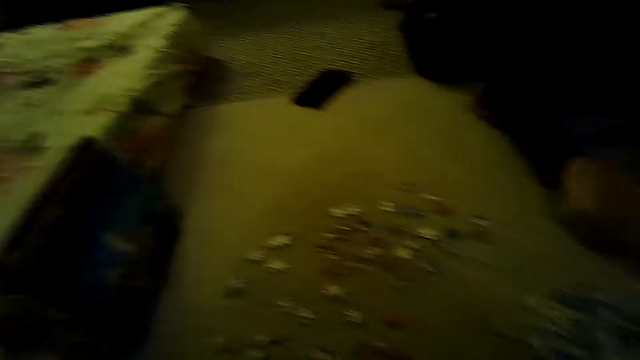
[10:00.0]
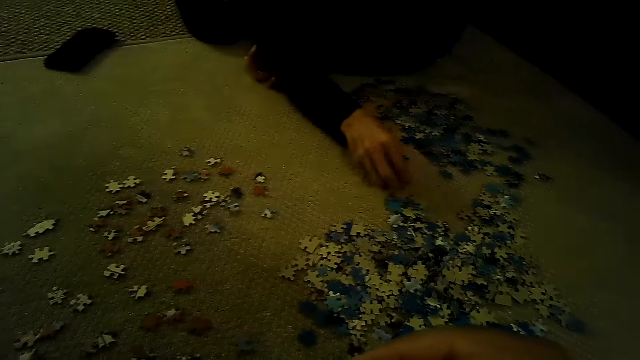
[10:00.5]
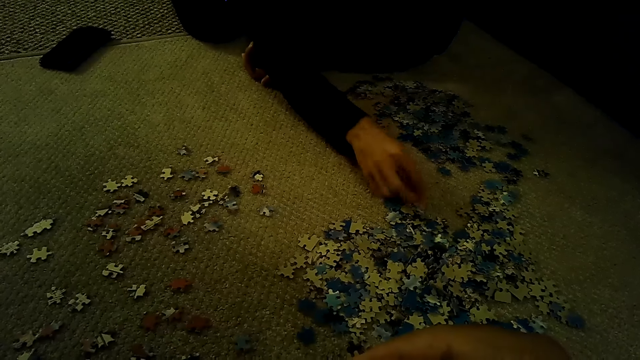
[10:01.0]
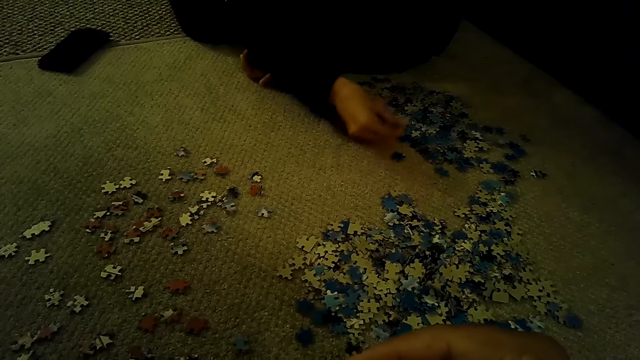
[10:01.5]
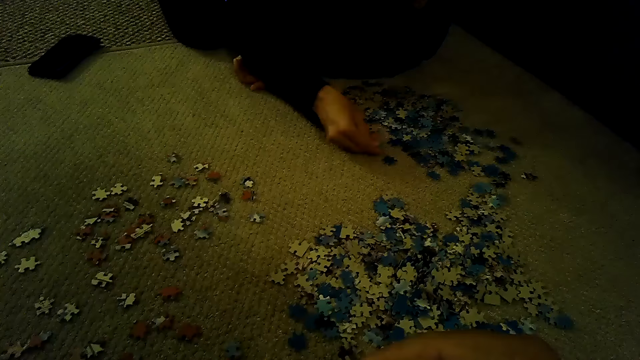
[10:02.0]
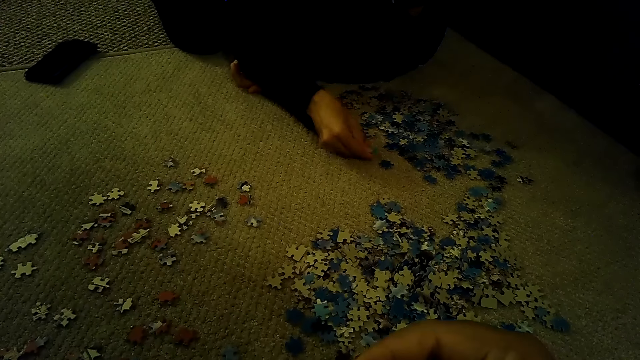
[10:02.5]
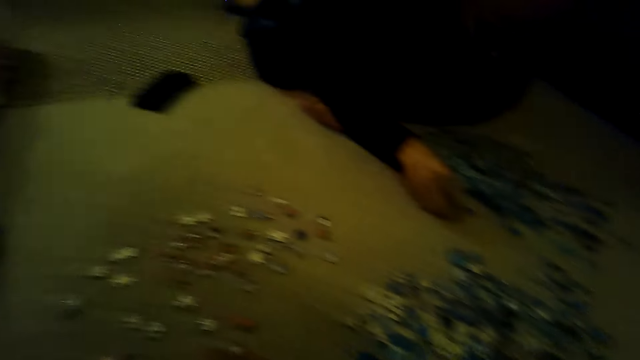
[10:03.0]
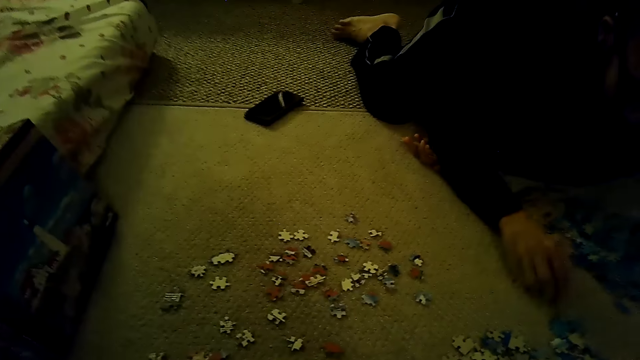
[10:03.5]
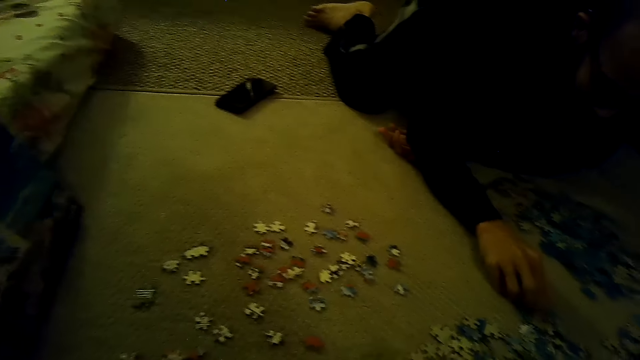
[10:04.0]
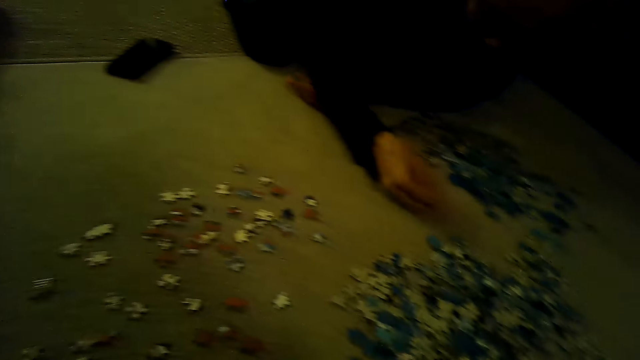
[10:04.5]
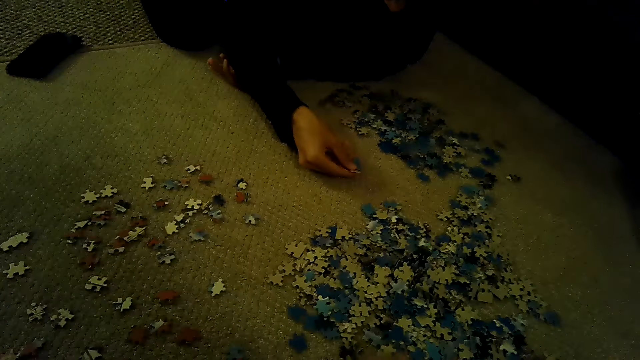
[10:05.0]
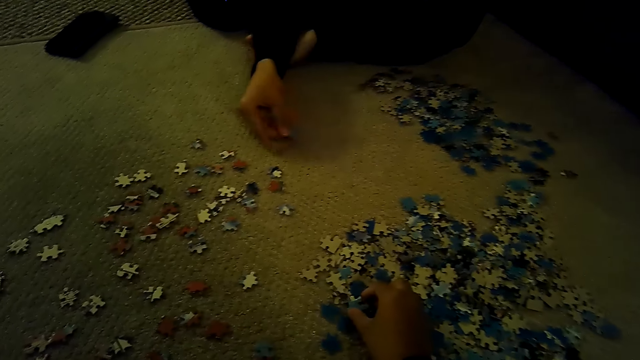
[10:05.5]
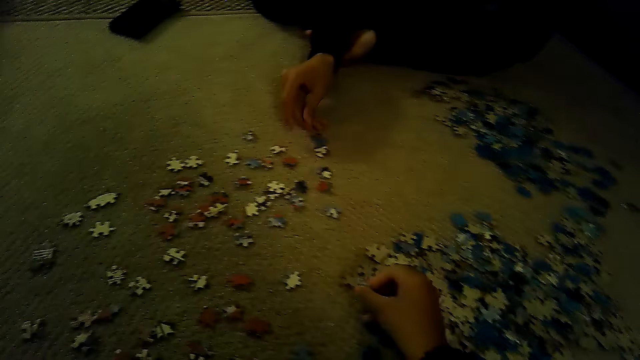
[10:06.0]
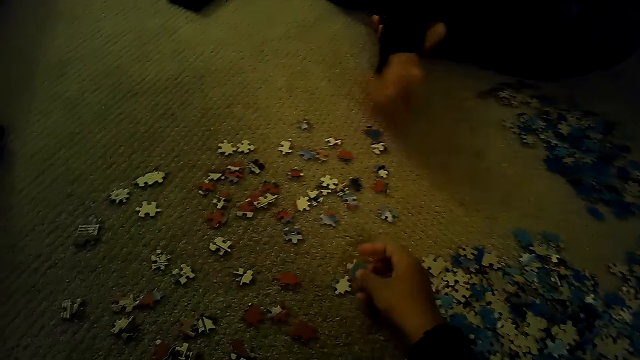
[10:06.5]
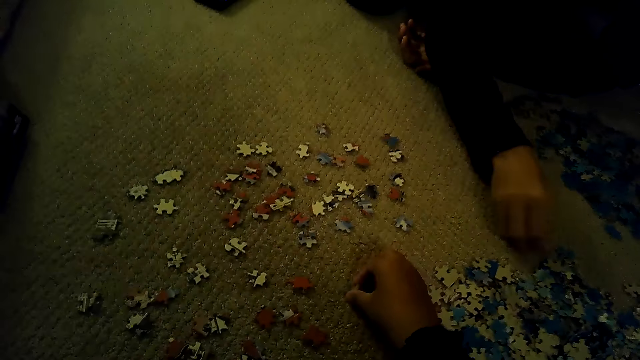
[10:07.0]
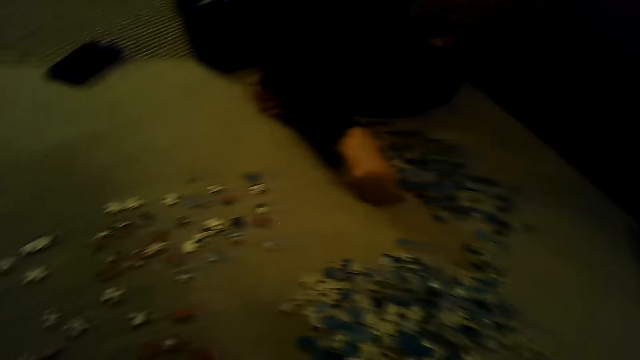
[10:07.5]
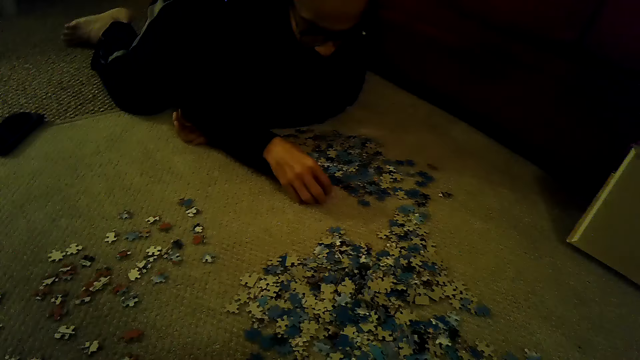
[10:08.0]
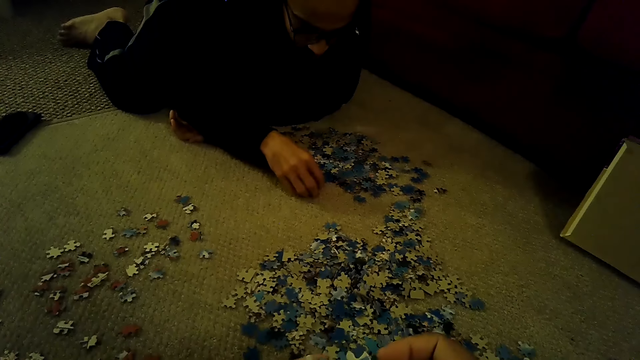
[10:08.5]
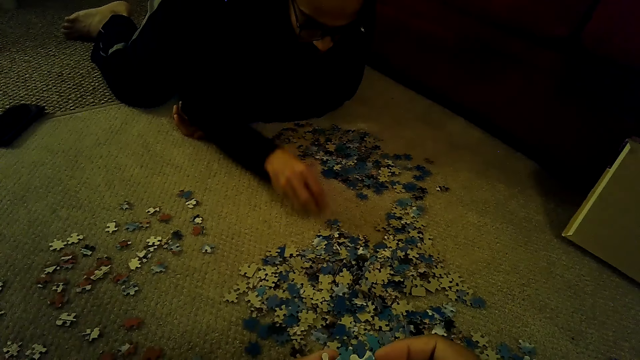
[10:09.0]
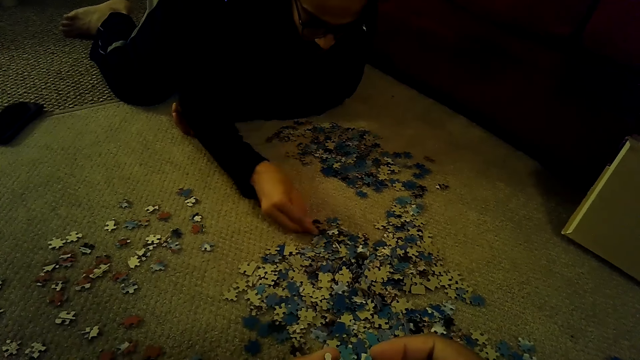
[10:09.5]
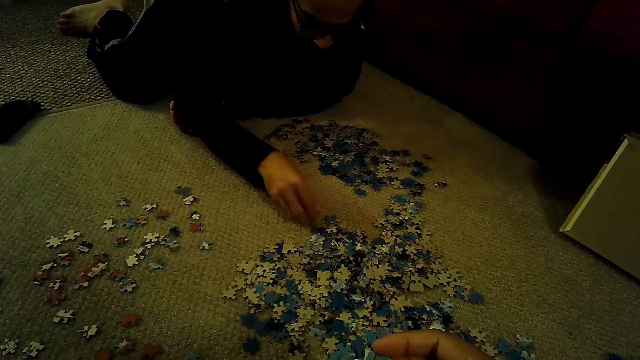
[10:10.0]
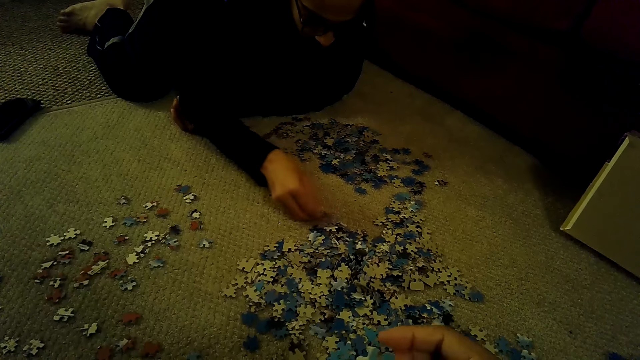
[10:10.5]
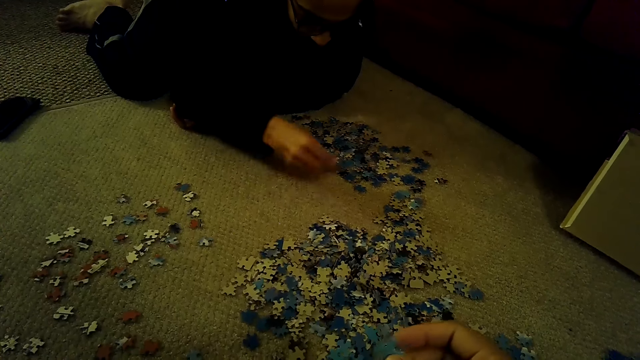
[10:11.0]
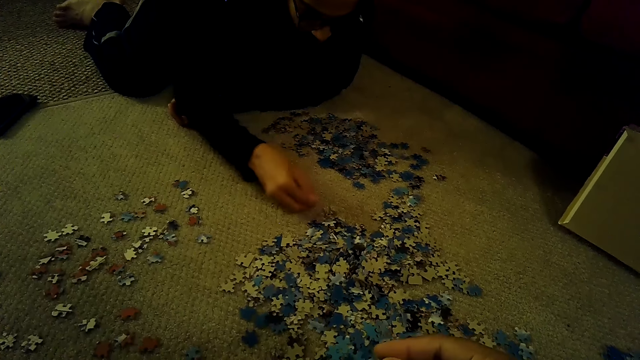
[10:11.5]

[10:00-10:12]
The camera wearer stares at the pieces of the jigsaw puzzle. They sort the pieces of the jigsaw puzzle. They stare at the pieces of the jigsaw puzzle.

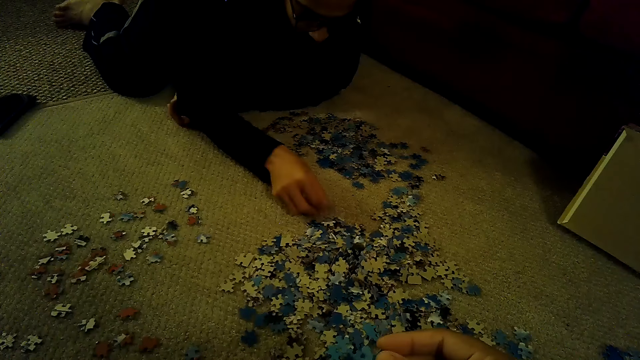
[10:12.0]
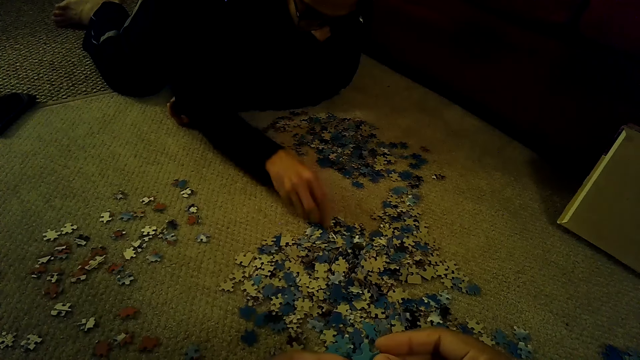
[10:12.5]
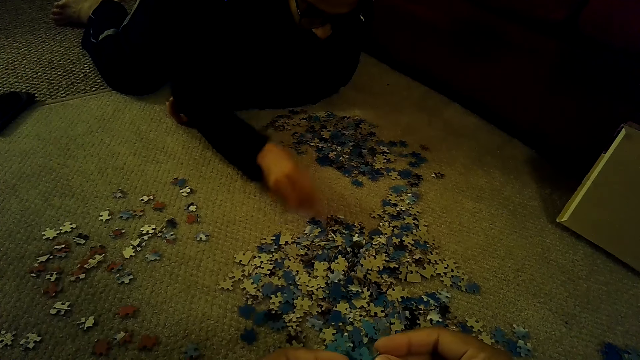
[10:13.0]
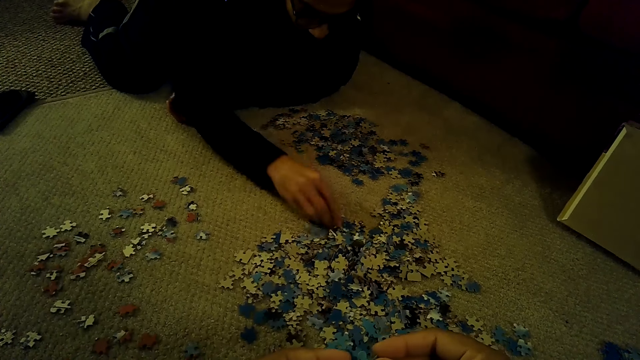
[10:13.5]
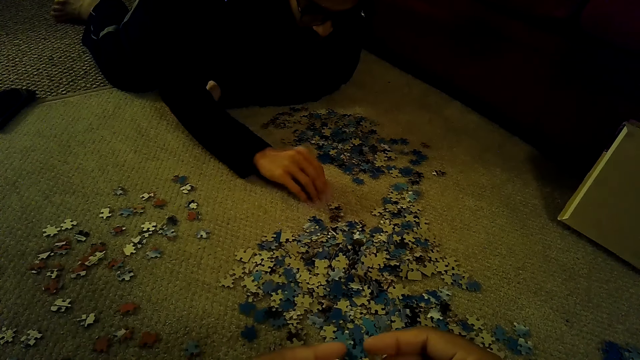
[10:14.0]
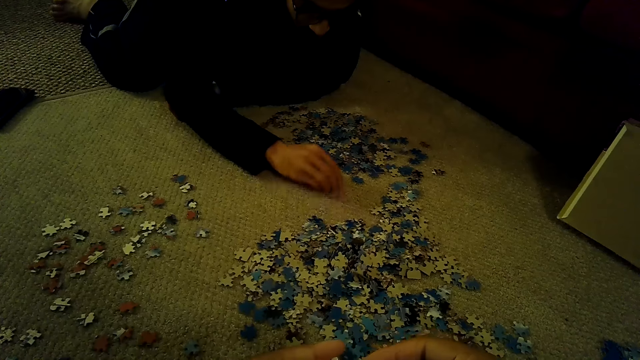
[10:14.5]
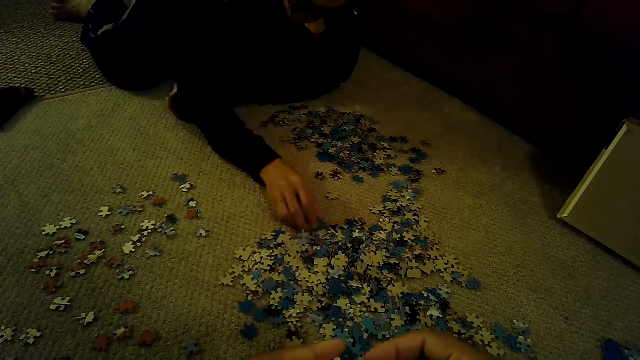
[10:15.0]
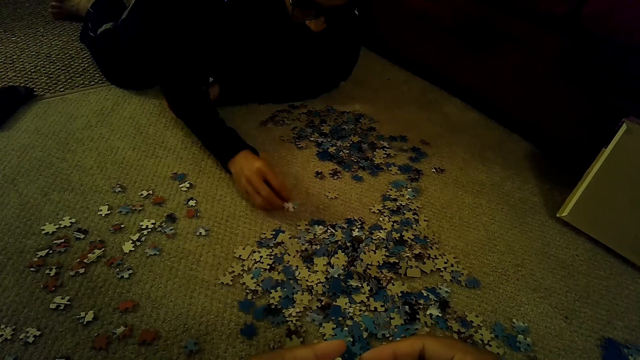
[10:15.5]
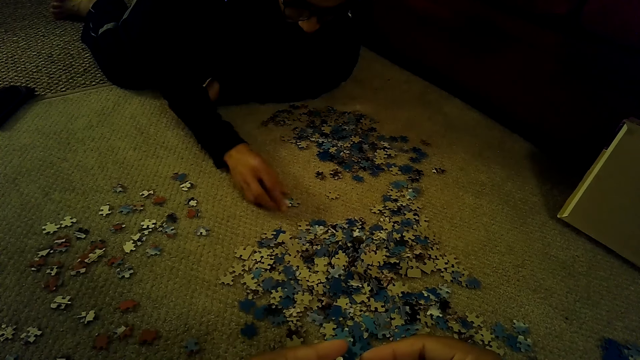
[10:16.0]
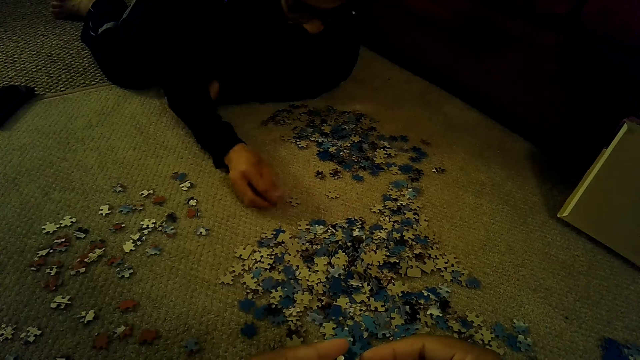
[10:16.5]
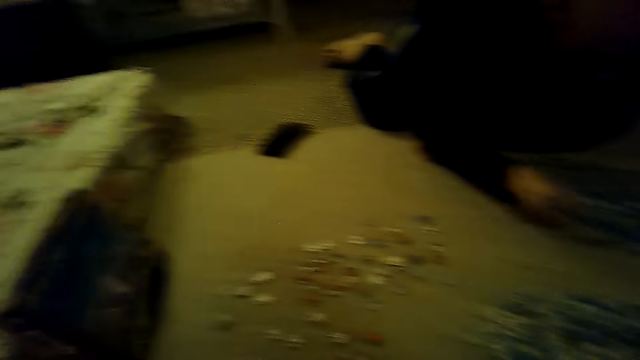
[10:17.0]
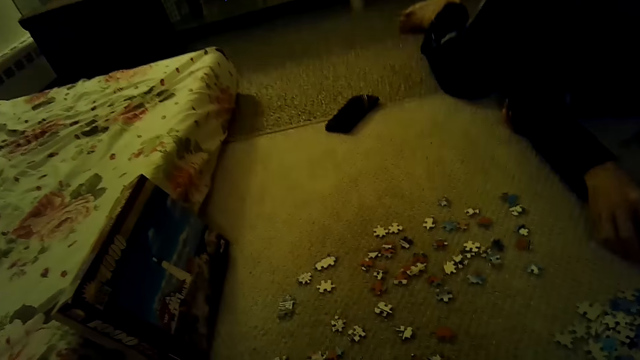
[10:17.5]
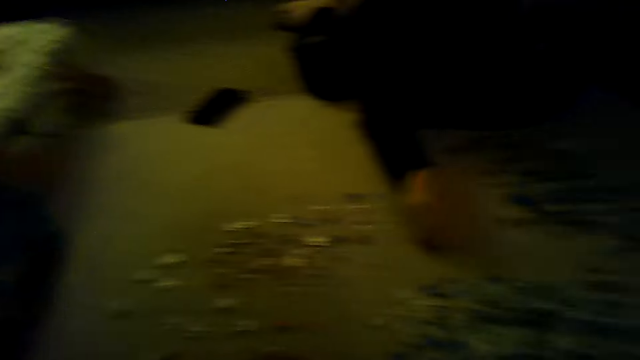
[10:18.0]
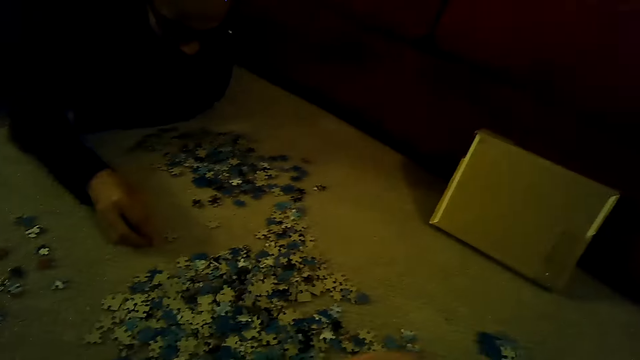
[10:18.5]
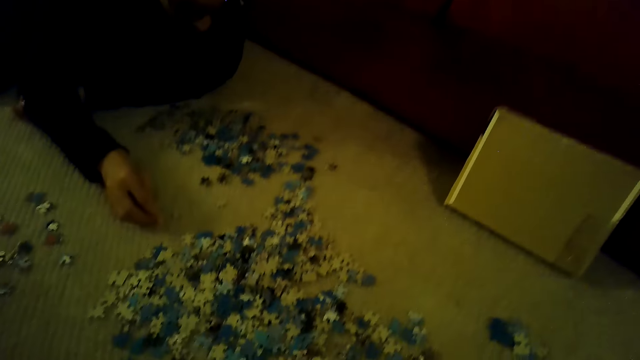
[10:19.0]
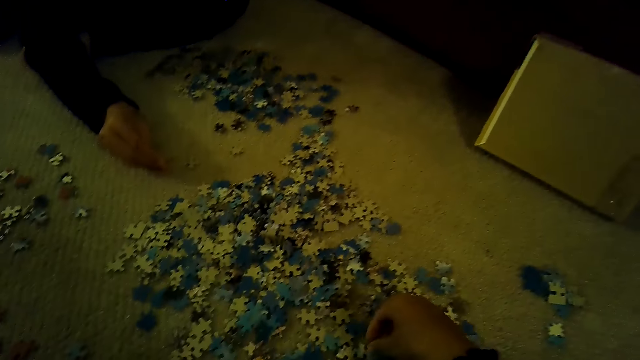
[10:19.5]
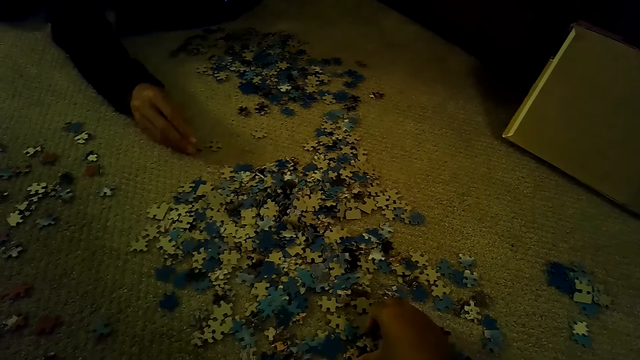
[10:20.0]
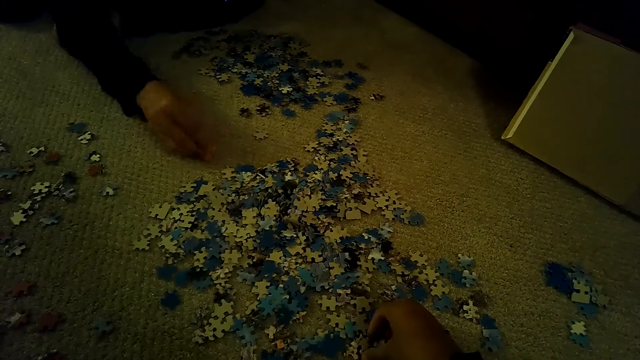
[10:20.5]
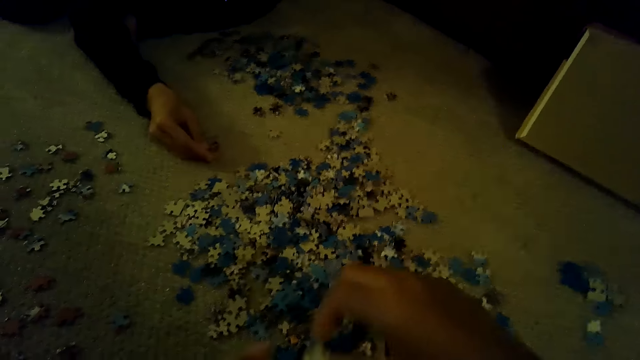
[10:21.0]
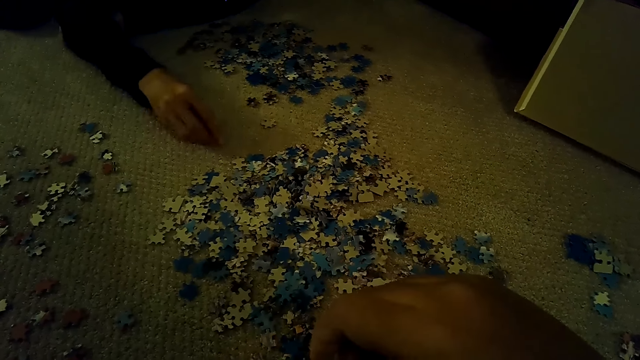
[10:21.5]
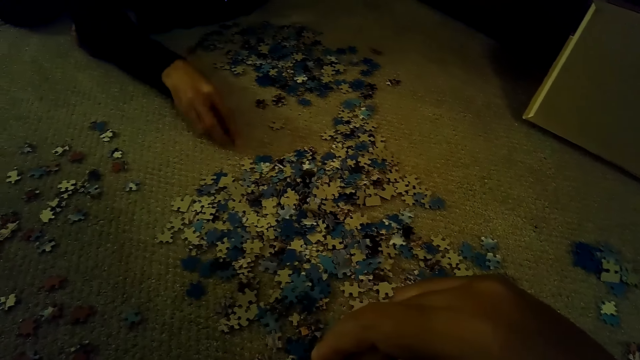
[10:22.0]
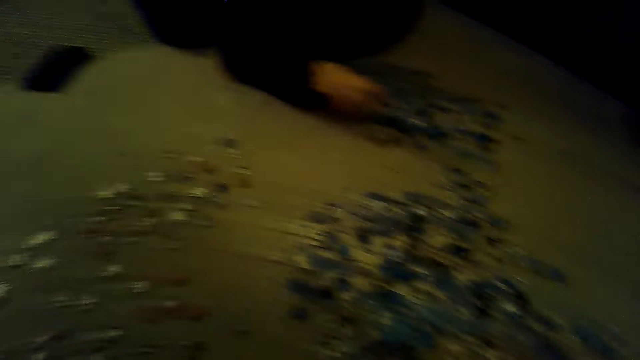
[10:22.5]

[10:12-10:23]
The camera wearer stares at the box of a jigsaw puzzle. They stare at the pieces of the jigsaw puzzle. They sort the pieces of the jigsaw puzzle.
